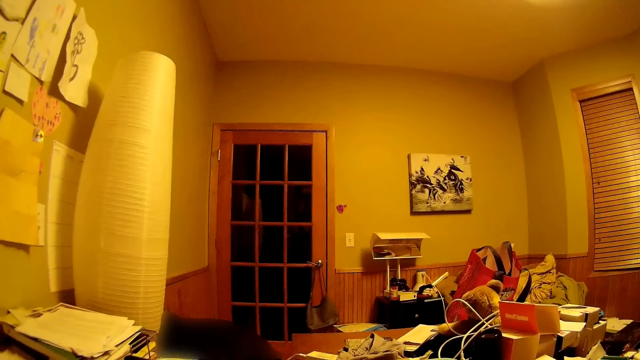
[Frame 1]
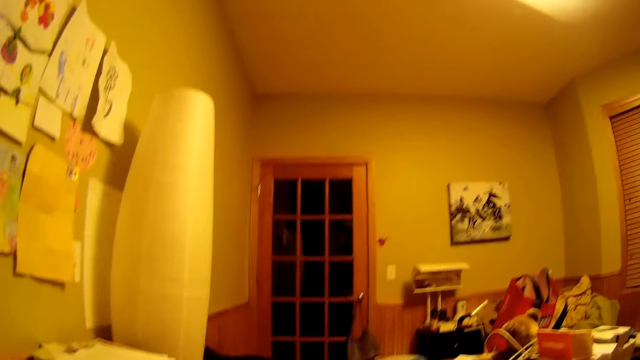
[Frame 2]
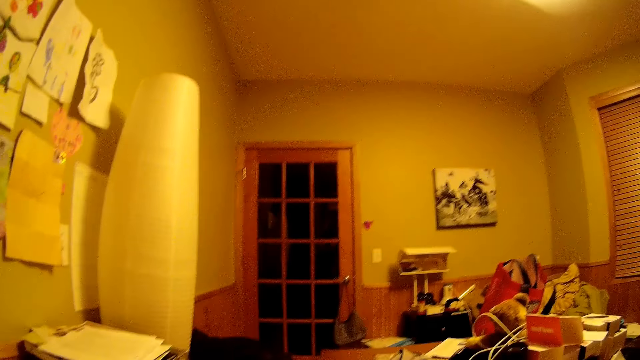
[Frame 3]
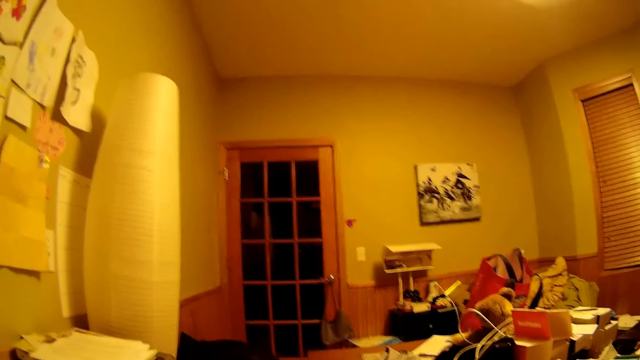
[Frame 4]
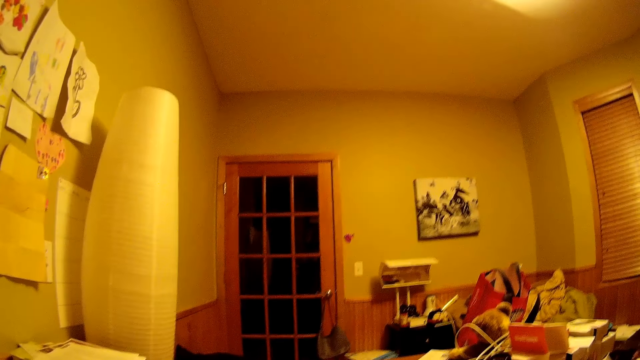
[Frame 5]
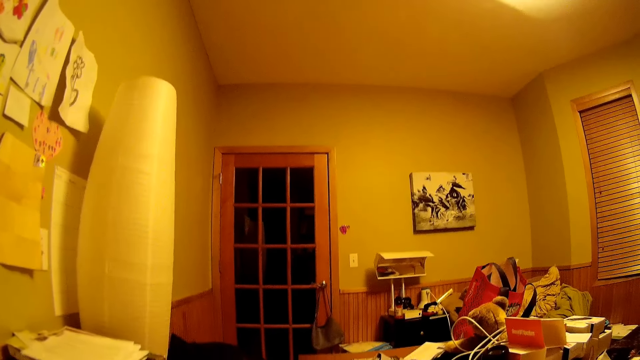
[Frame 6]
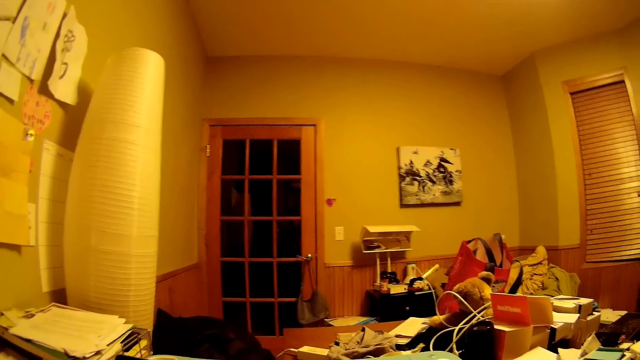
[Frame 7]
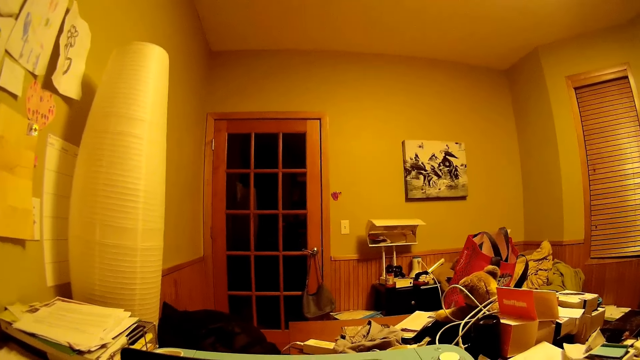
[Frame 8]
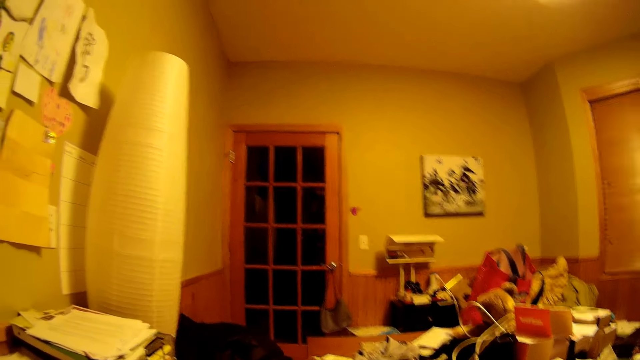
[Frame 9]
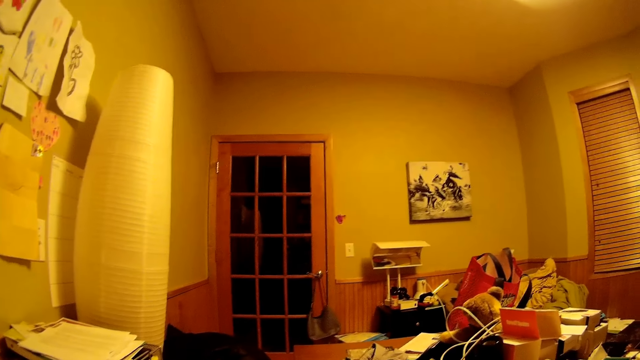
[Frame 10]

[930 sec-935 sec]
The camera wearer looks around the room.

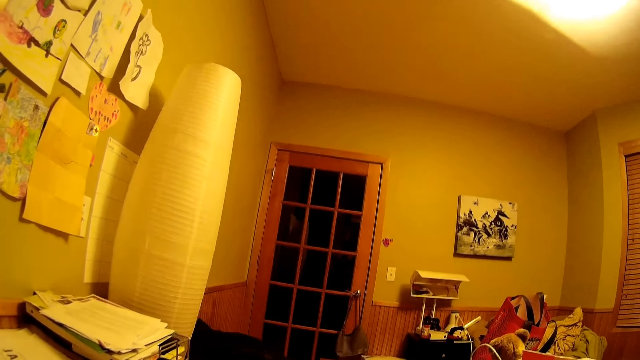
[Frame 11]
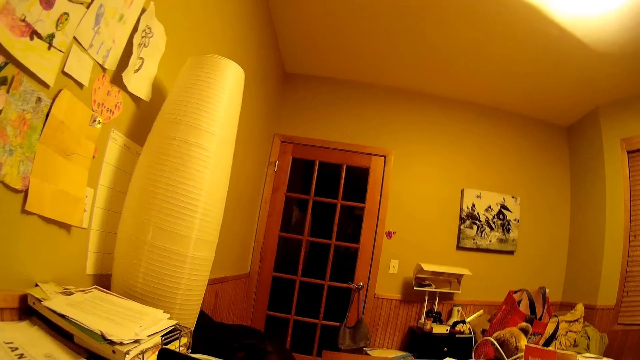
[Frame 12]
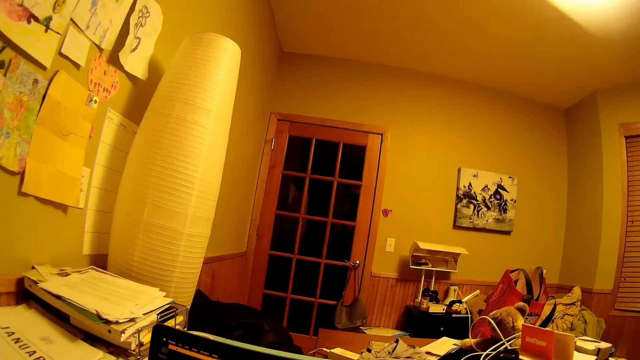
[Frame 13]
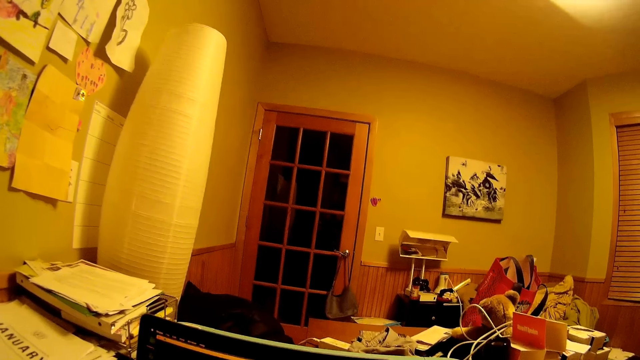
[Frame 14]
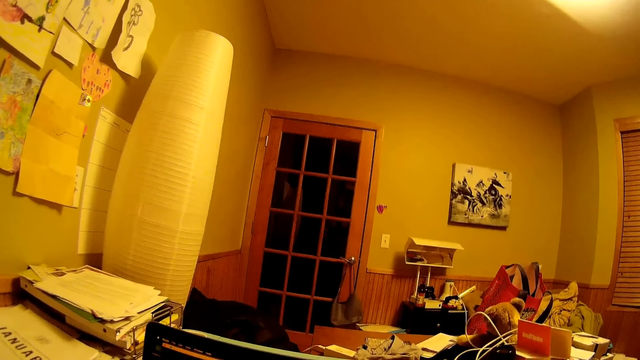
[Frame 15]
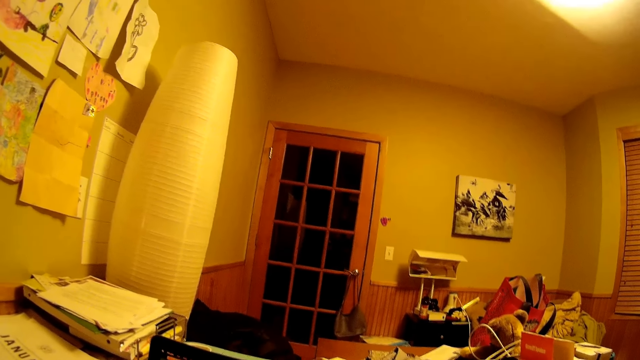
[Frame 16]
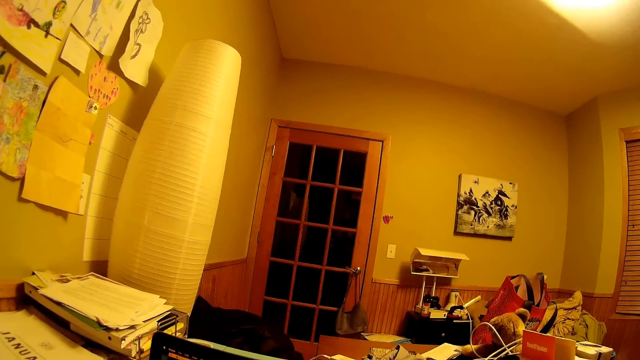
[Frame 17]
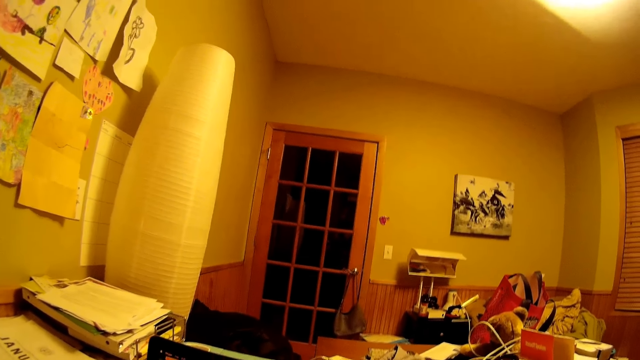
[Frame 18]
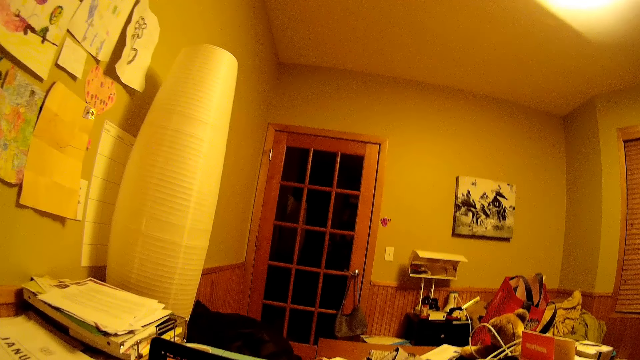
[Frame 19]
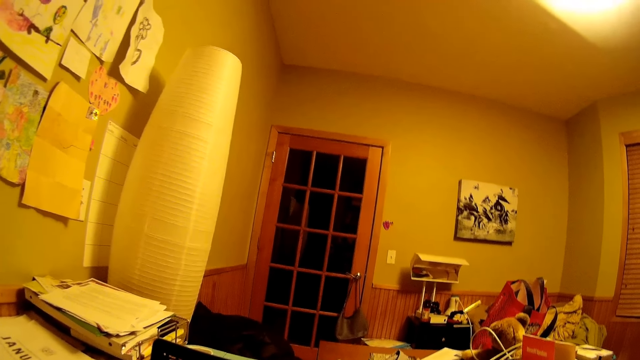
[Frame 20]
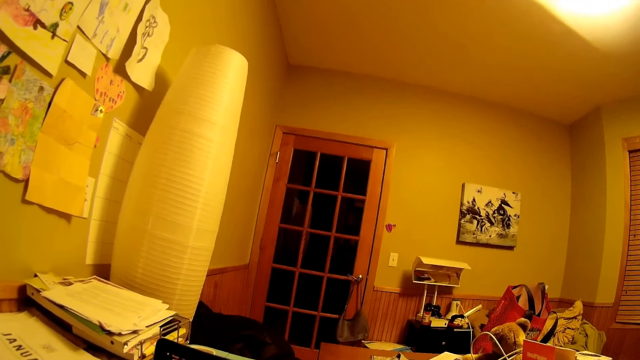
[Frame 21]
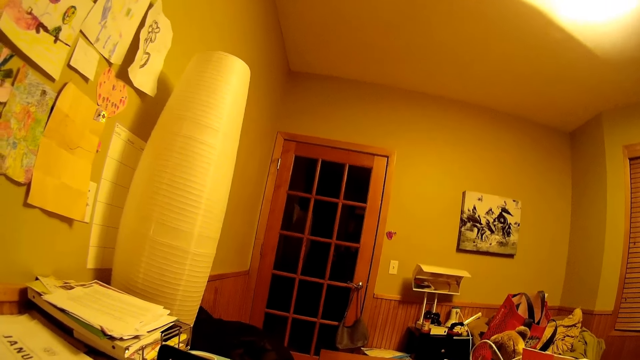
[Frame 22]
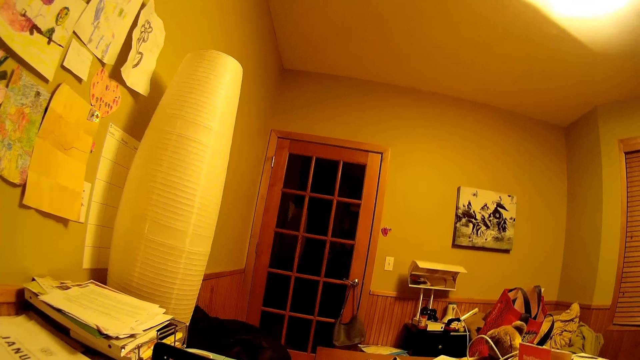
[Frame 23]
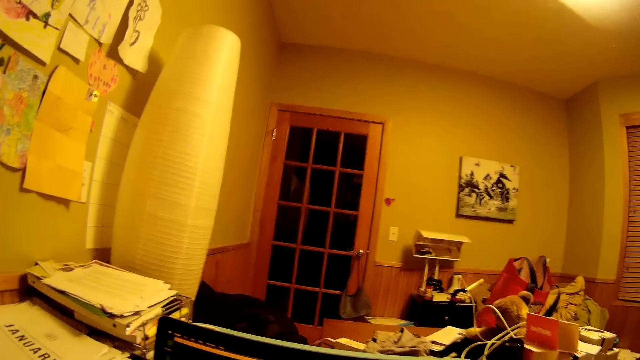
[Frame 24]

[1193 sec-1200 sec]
The camera wearer uses a laptop.

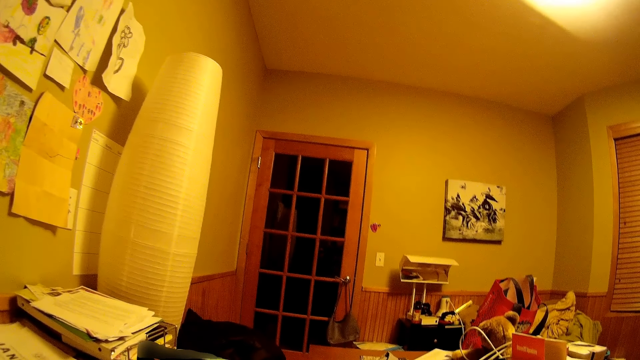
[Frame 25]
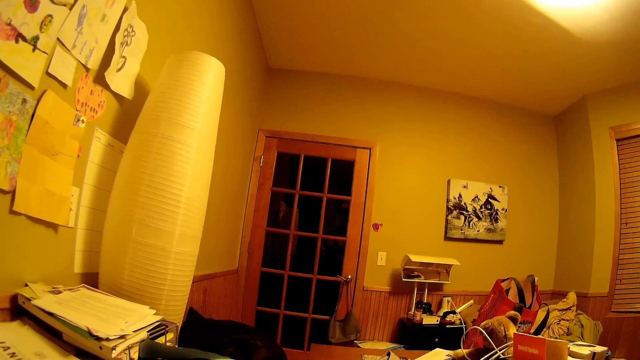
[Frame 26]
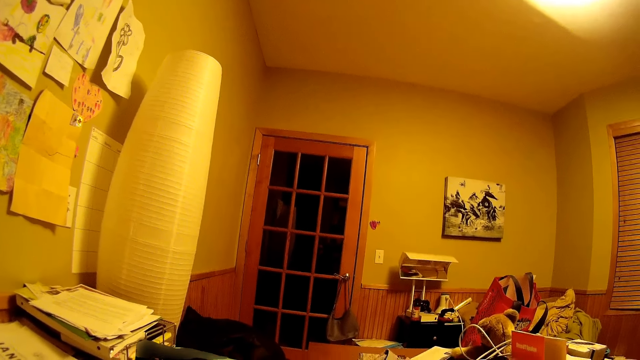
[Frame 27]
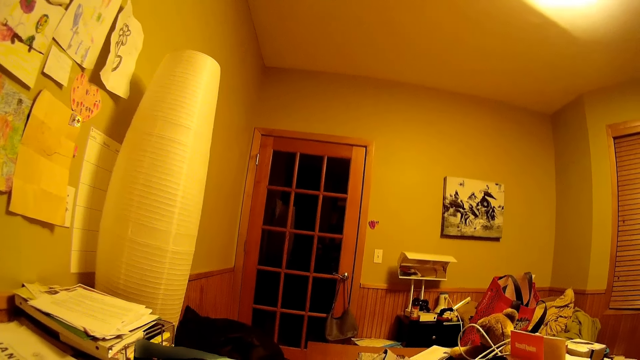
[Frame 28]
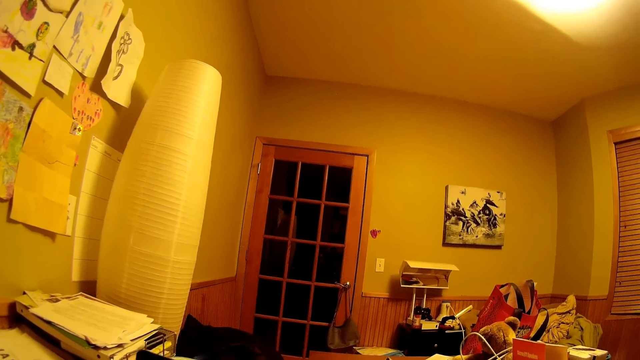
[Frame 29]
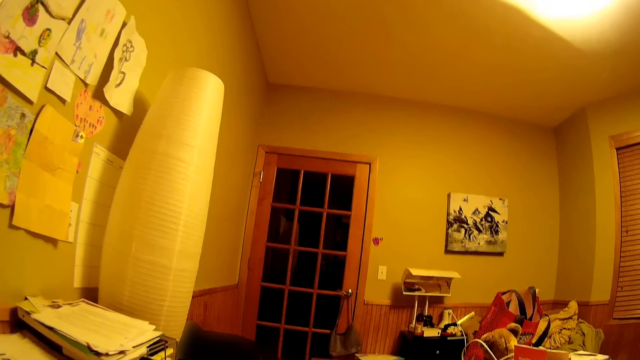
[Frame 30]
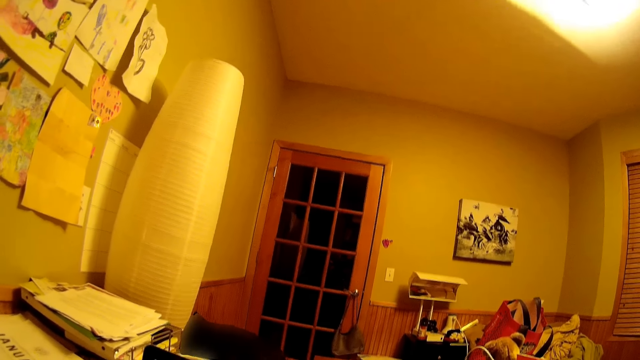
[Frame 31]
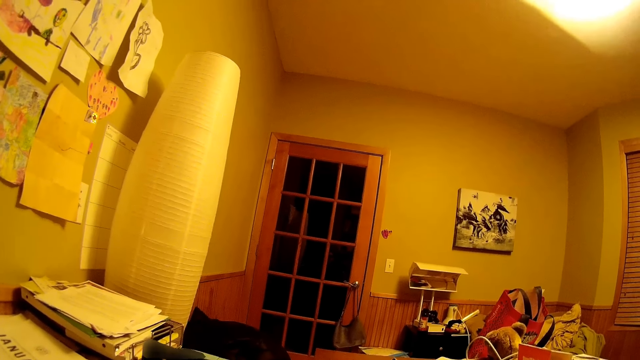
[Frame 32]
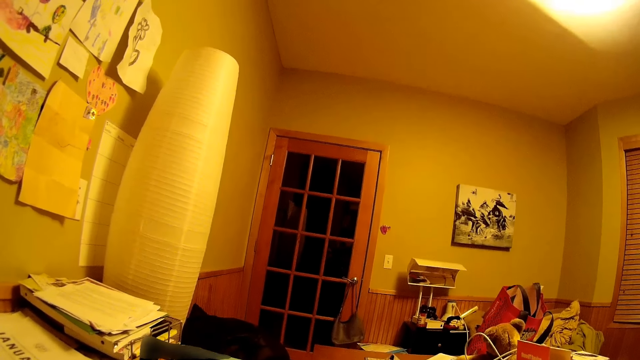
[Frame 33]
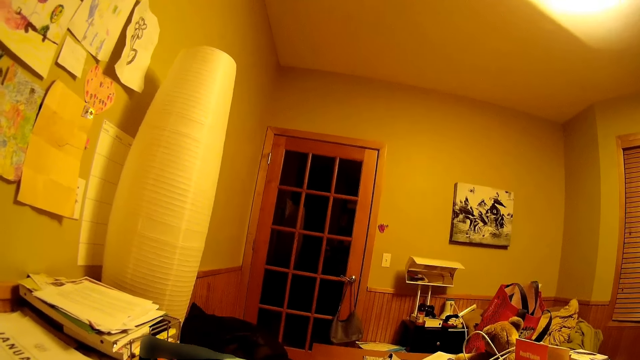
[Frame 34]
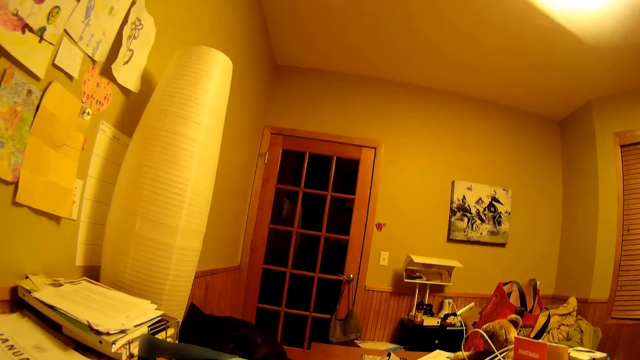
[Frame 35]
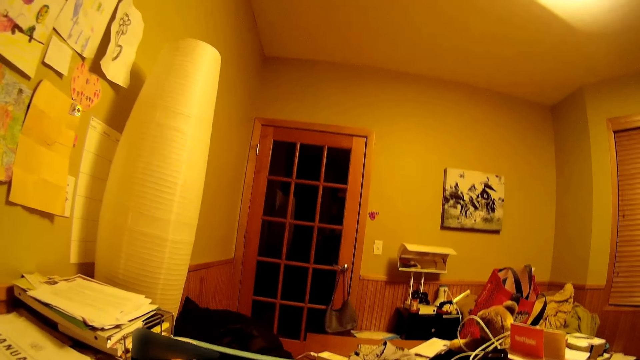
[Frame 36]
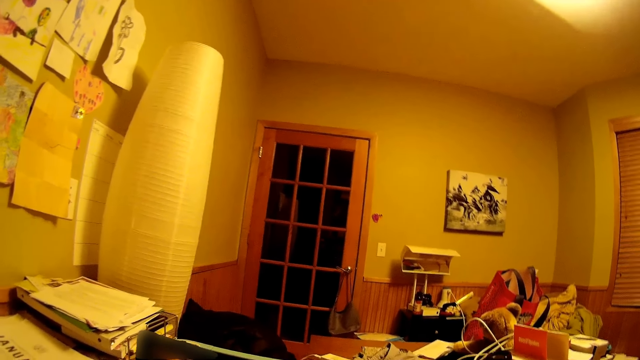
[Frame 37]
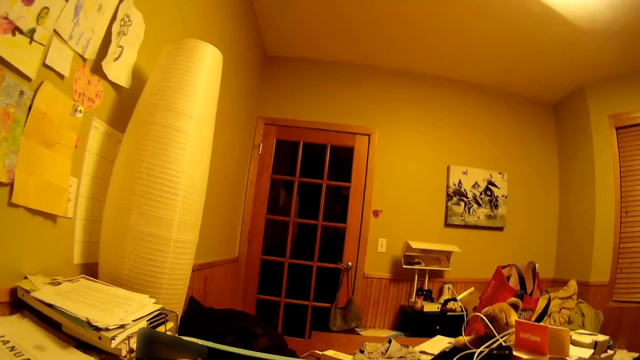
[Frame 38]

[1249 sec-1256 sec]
The camera wearer looks around.

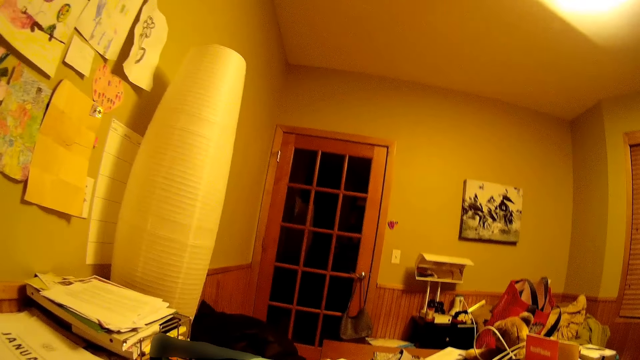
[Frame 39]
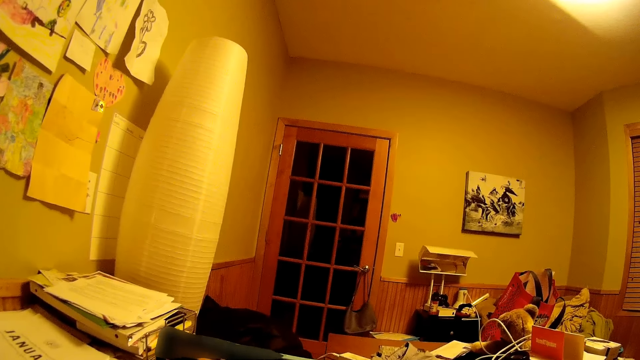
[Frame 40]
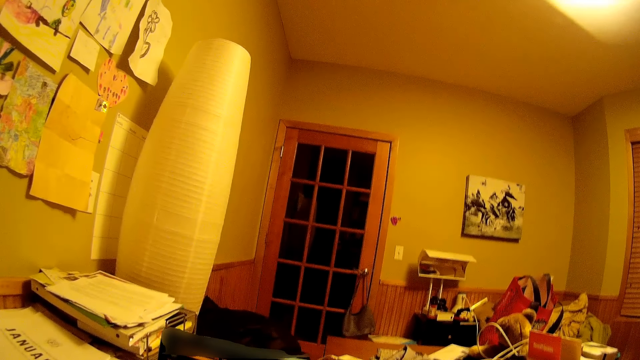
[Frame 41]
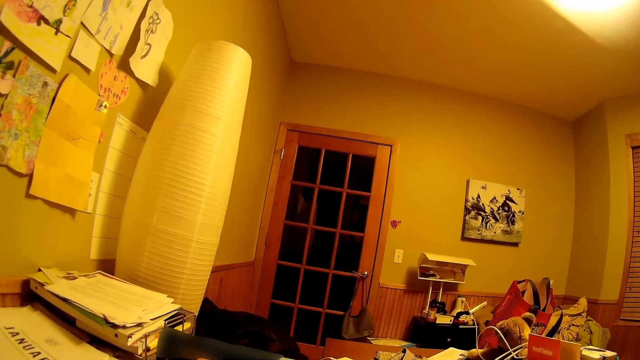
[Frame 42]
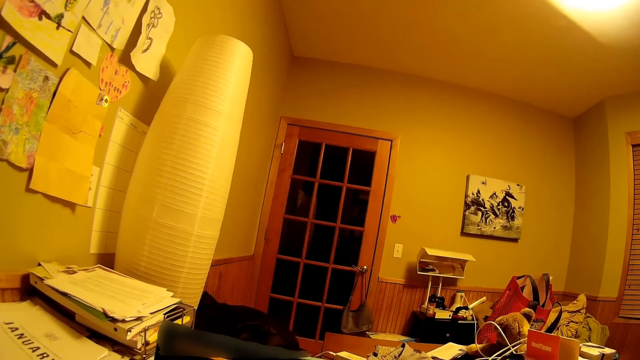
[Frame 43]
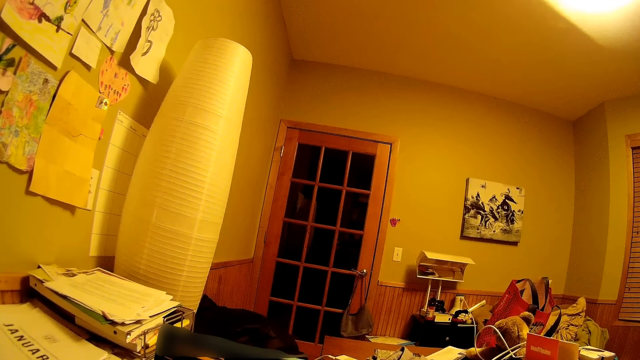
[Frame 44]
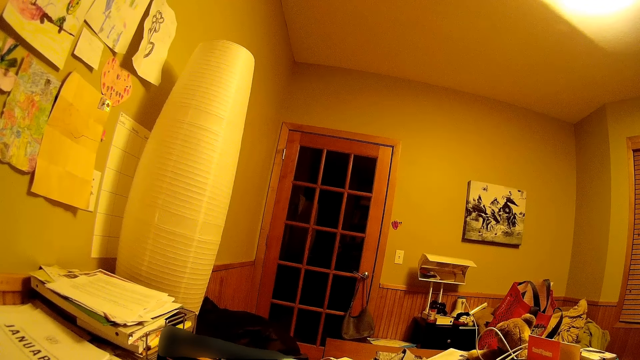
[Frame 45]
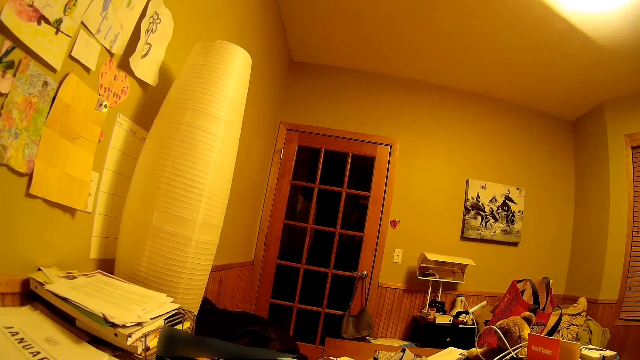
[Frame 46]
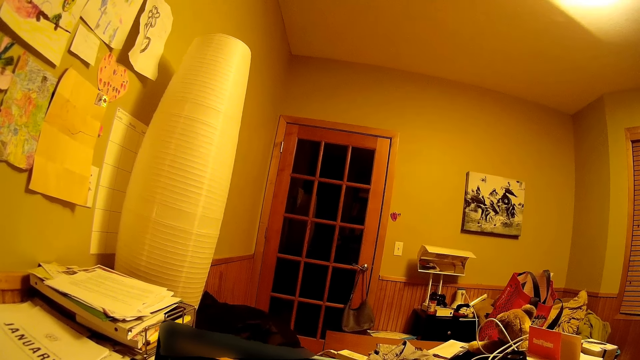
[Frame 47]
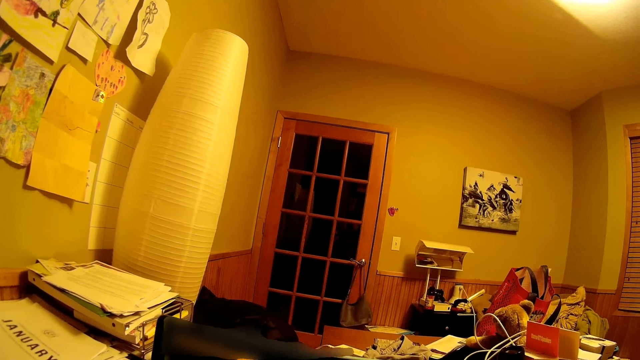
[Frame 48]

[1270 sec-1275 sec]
The camera wearer uses a laptop.
